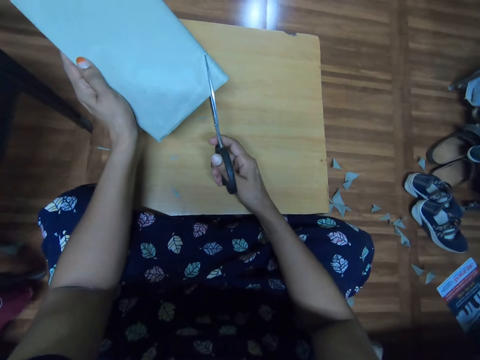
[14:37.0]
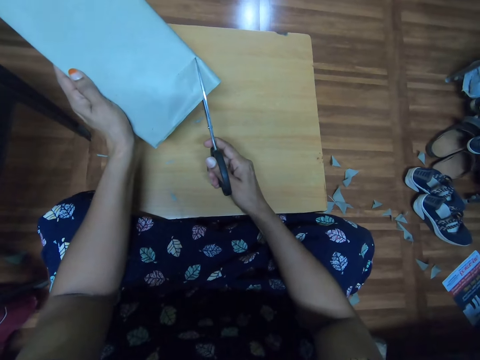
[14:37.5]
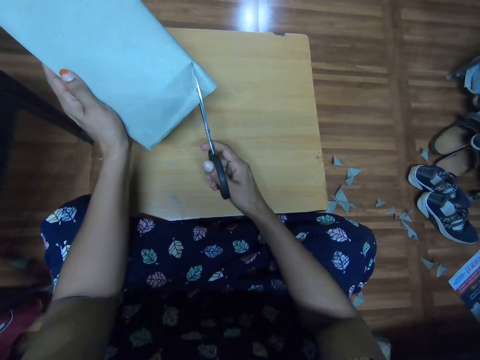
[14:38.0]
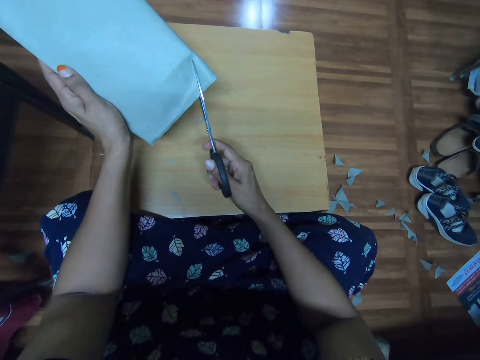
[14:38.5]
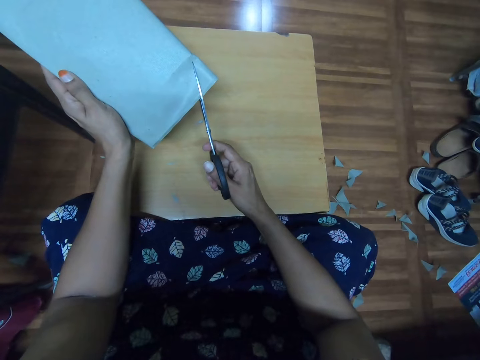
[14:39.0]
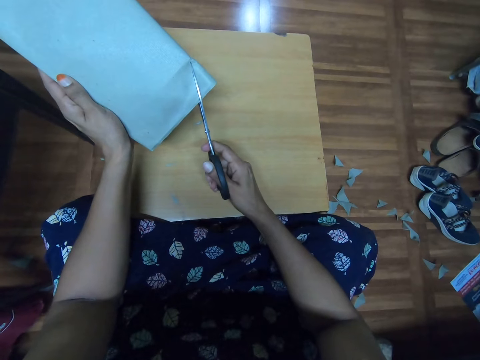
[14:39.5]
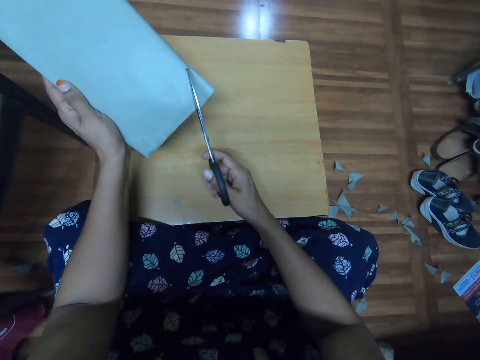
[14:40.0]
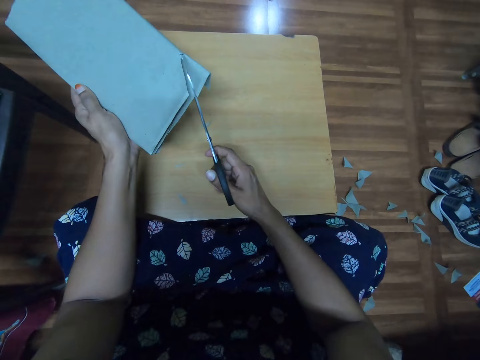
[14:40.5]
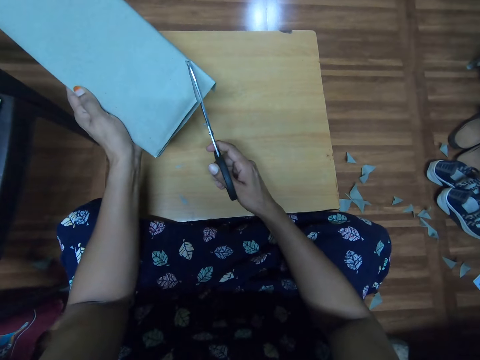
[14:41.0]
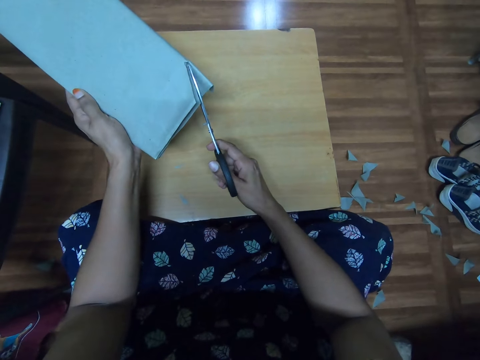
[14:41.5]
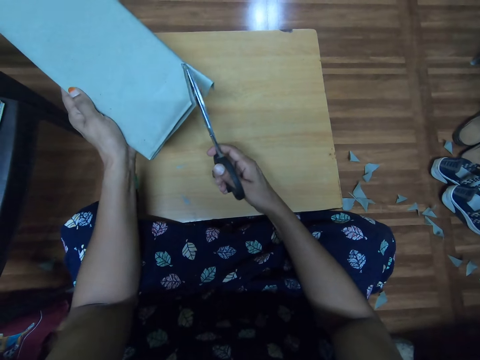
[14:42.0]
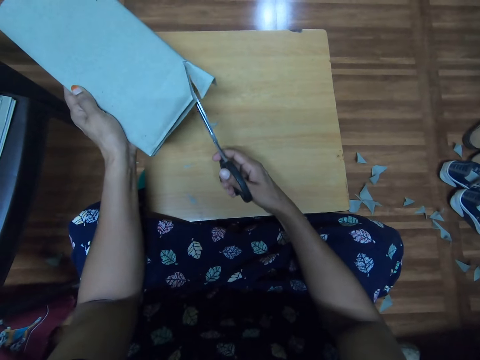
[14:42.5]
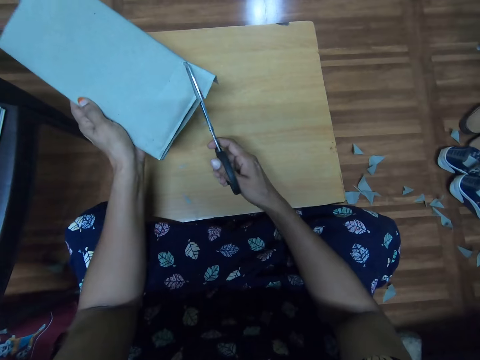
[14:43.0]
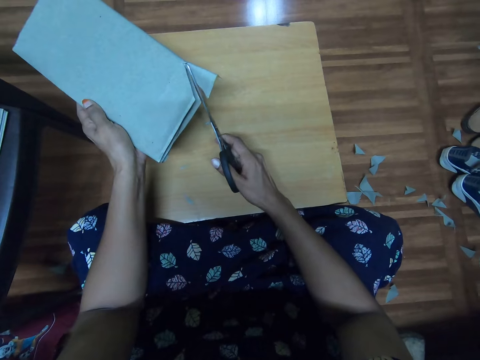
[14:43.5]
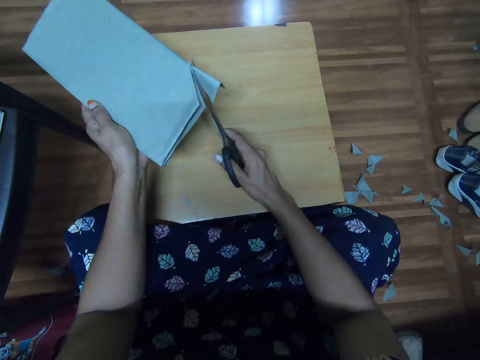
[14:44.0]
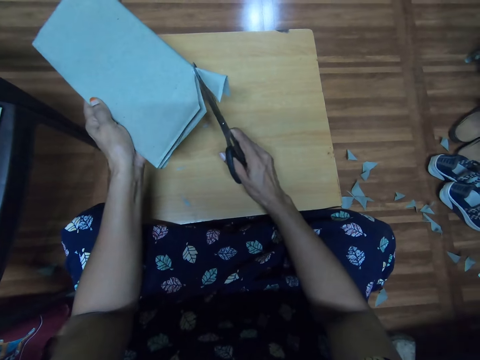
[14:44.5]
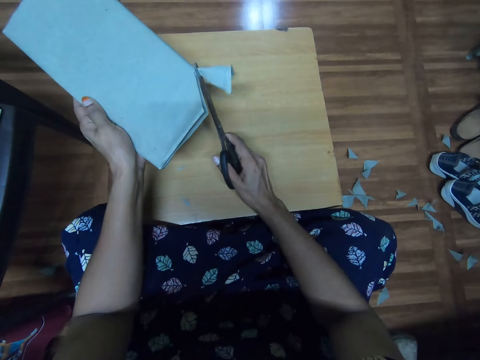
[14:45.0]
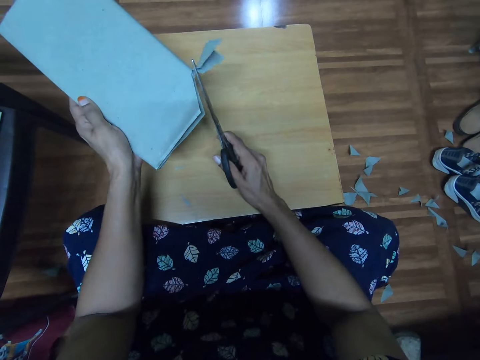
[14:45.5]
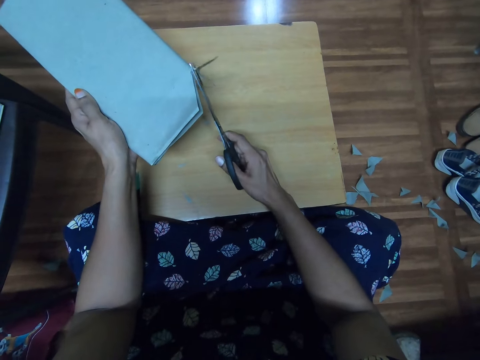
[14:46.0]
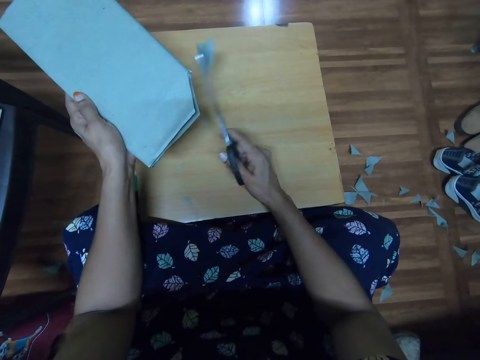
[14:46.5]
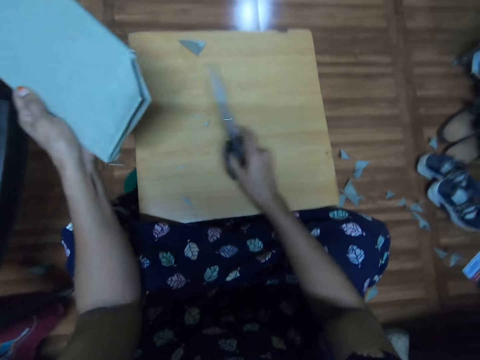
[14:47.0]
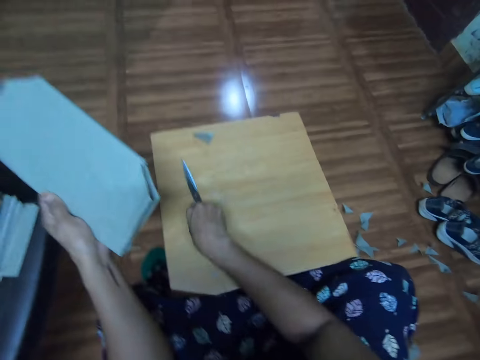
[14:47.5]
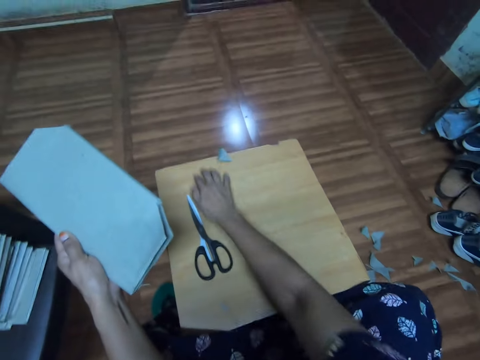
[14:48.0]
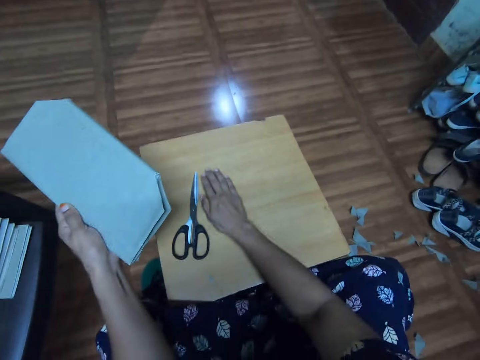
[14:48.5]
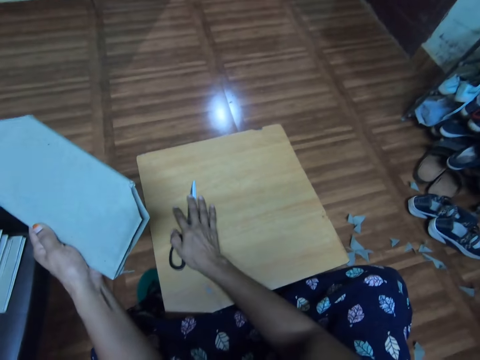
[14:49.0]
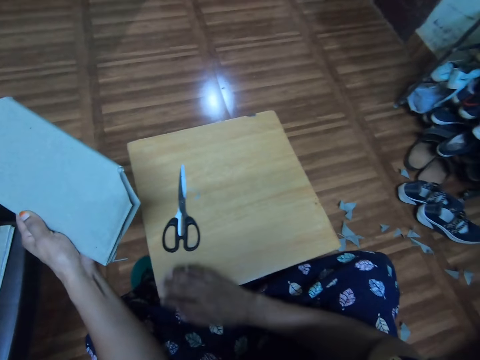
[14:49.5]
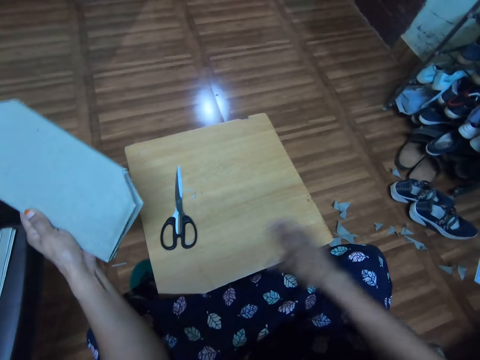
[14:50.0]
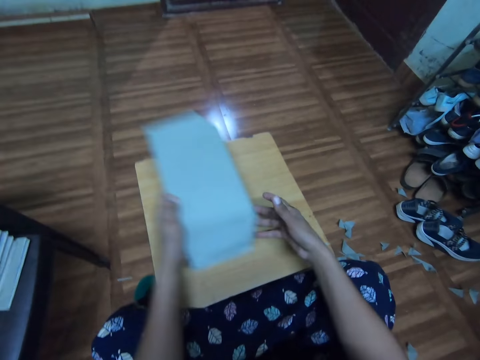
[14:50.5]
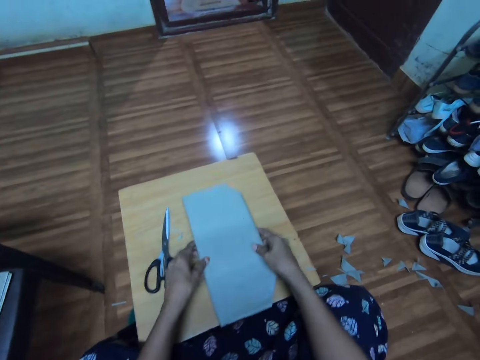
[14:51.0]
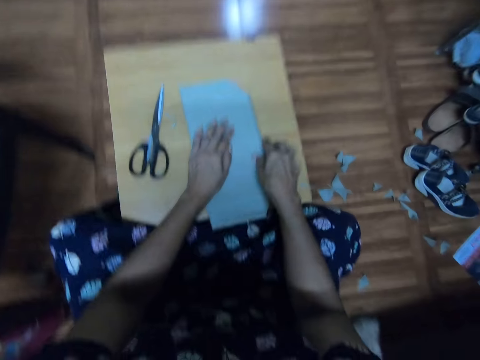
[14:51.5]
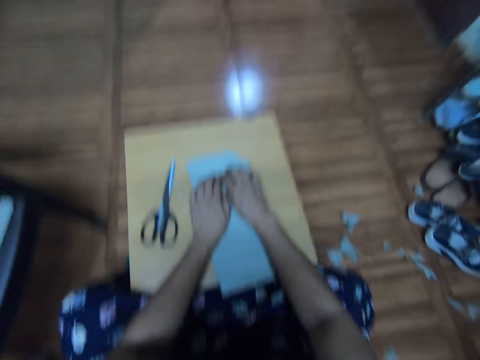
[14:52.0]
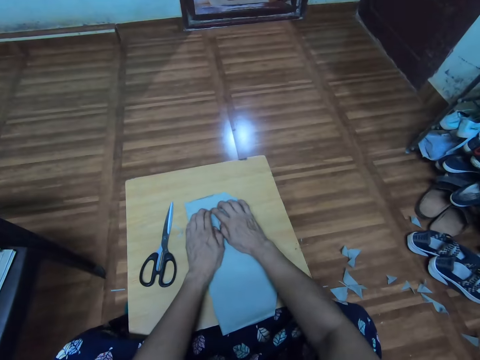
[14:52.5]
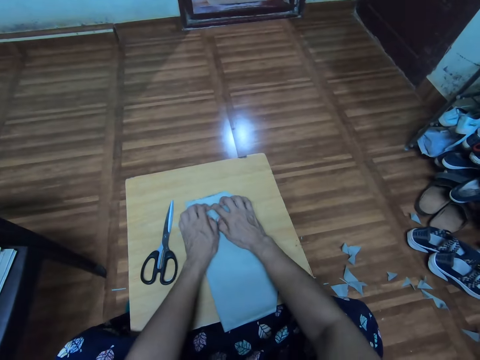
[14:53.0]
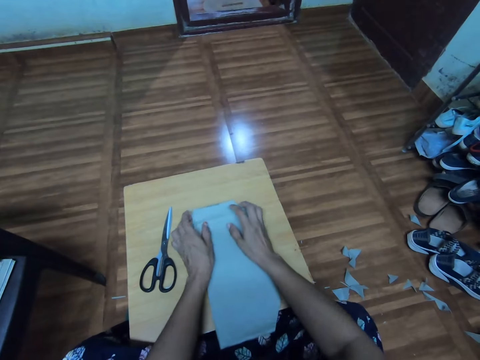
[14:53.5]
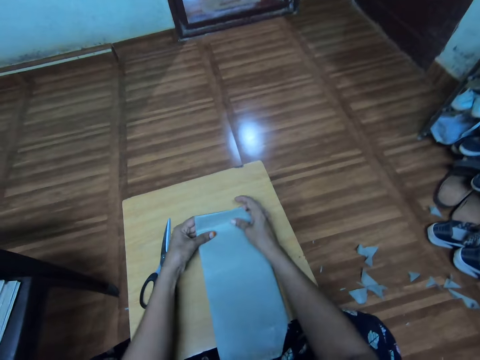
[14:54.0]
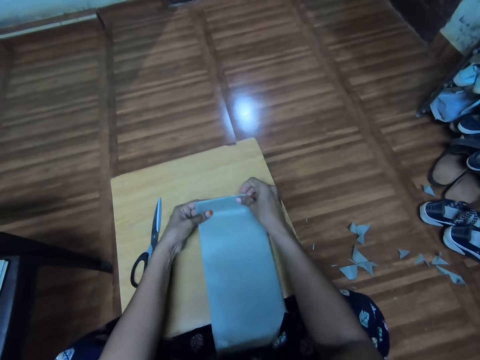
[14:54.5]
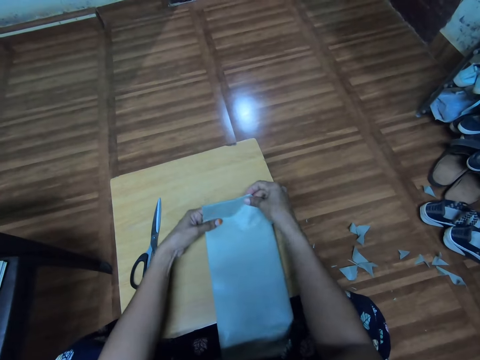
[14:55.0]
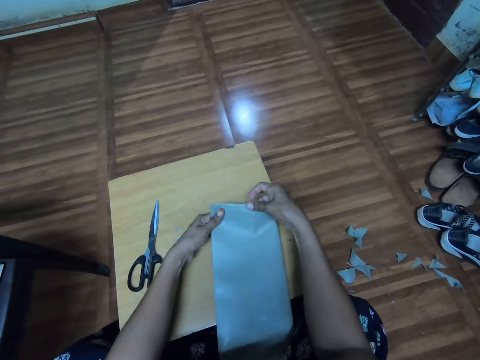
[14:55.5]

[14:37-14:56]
The camera wearer cuts the manilla paper. They drop the scissors on the table. They touch the manilla. They wipe the table. They put the manilla paper on the table. They touch the manilla paper. They cover the book.

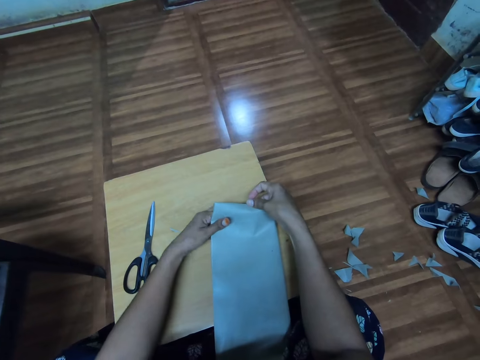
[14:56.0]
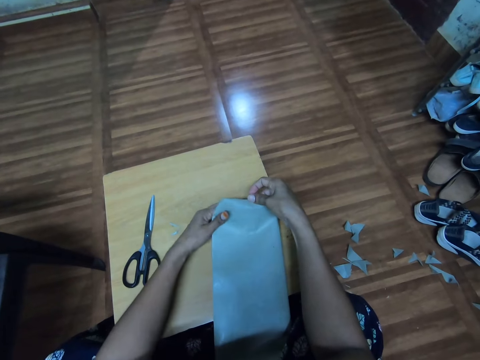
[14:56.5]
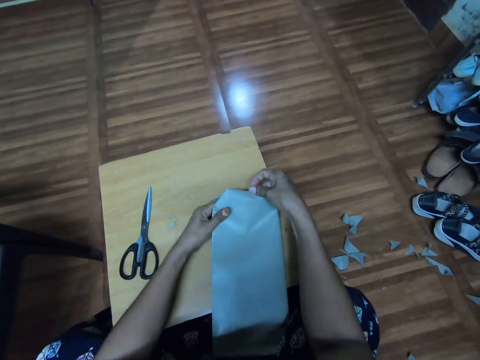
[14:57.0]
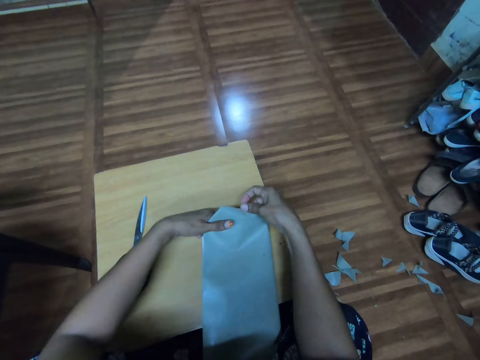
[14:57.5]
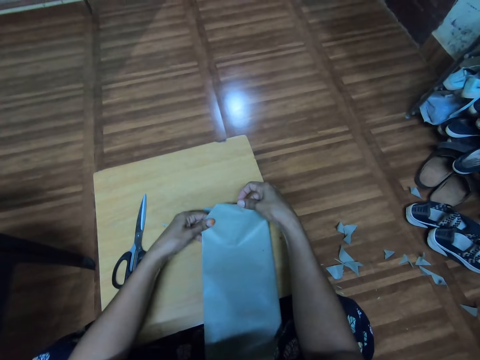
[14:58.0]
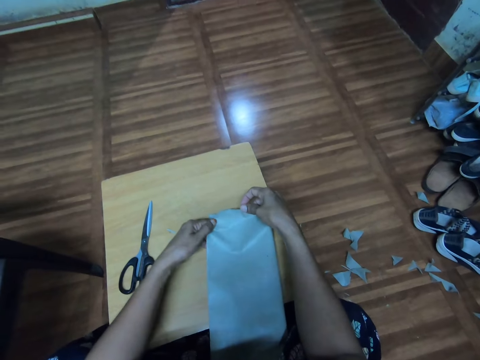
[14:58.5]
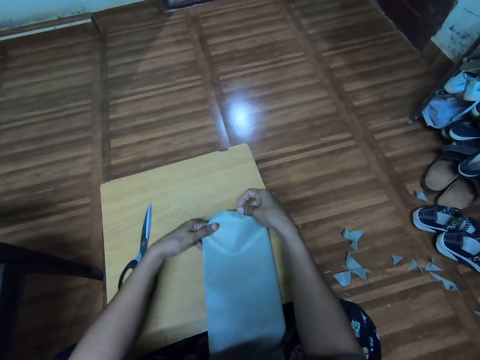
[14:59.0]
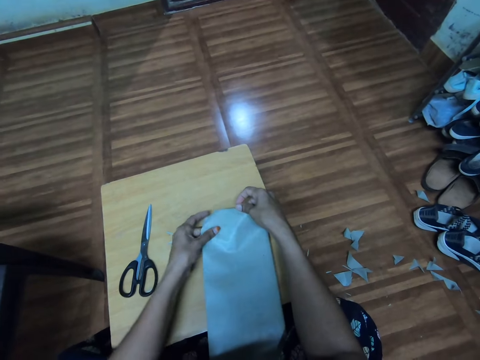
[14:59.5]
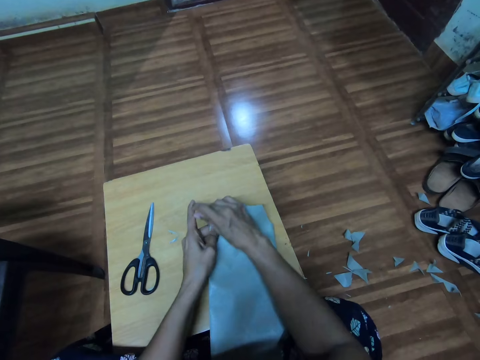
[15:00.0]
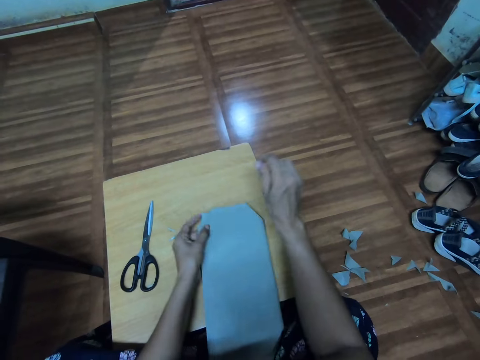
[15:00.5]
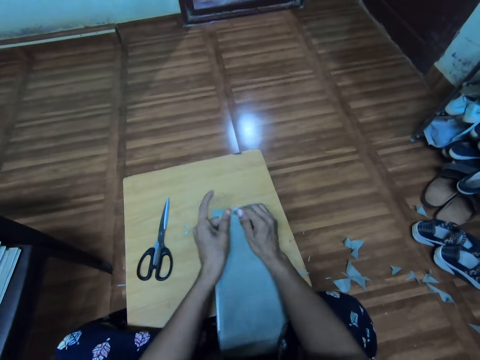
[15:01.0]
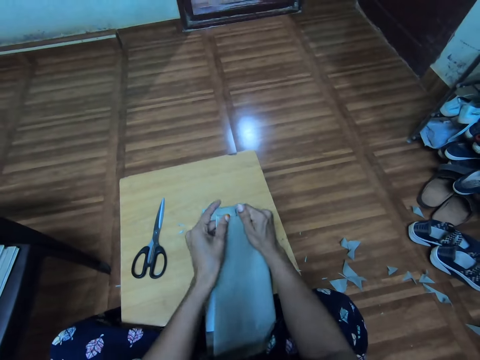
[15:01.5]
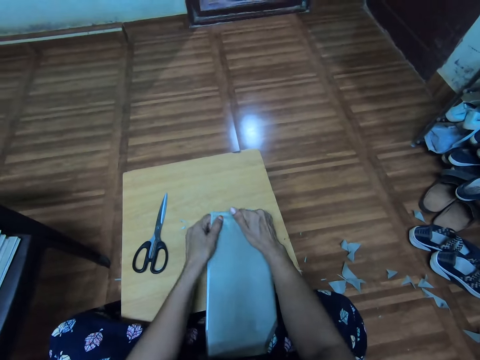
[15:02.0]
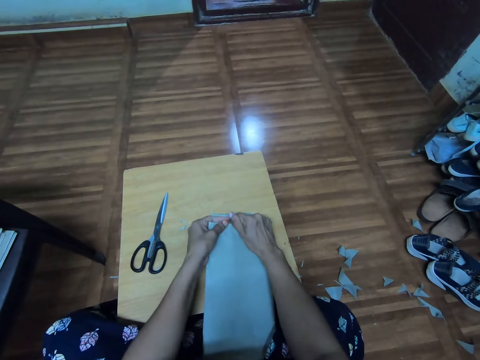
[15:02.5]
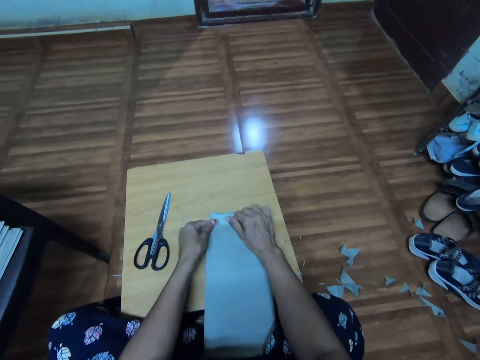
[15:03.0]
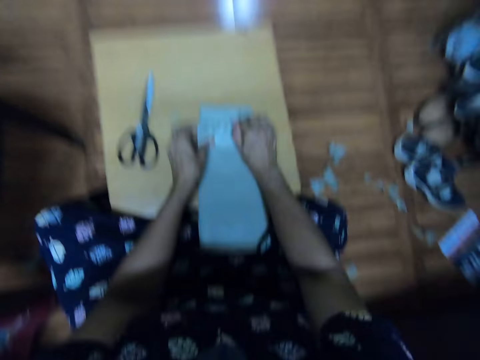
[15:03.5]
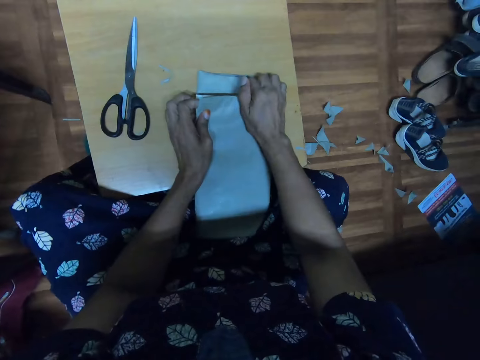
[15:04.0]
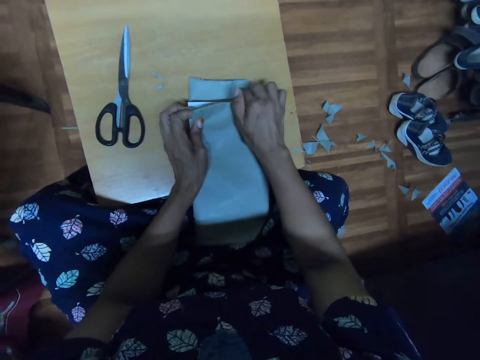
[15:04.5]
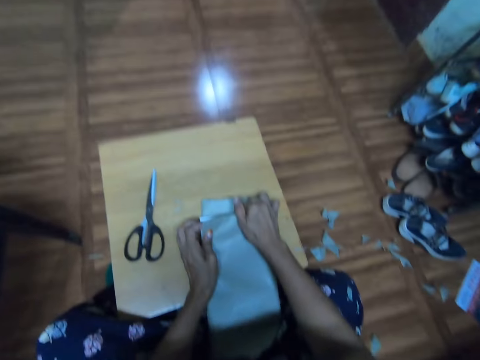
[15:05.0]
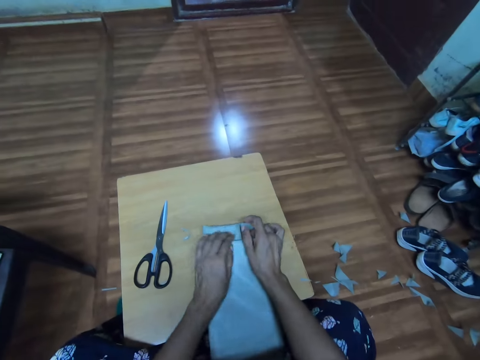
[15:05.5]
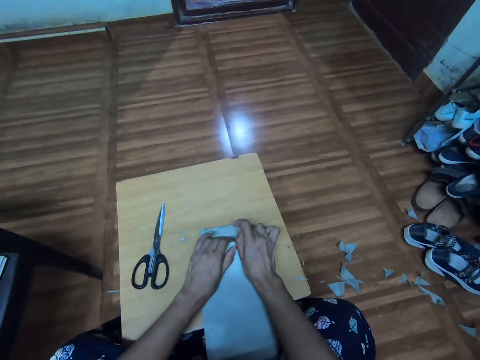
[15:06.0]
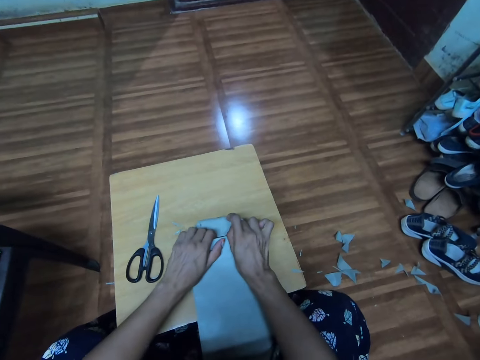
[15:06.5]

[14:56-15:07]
The camera wearer folds the manilla paper.
